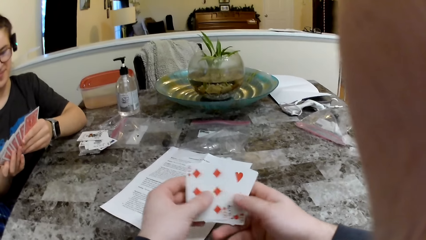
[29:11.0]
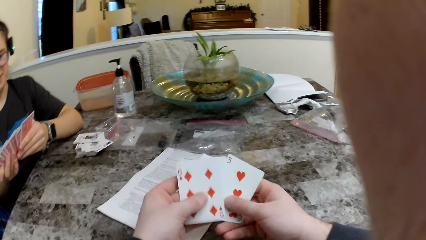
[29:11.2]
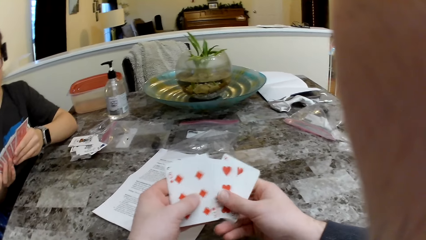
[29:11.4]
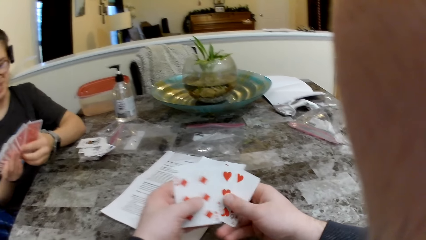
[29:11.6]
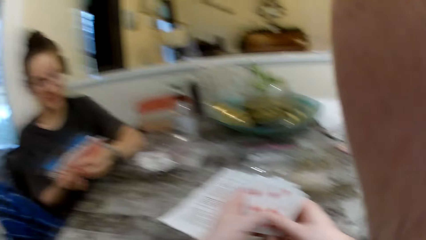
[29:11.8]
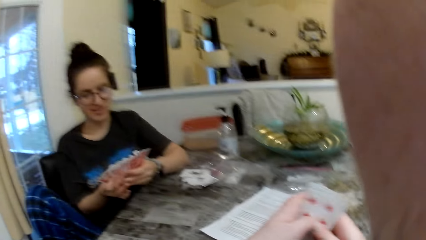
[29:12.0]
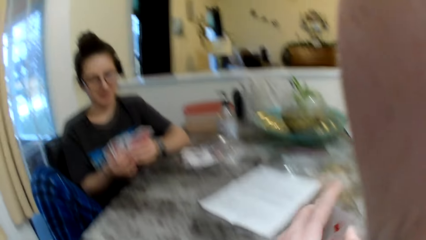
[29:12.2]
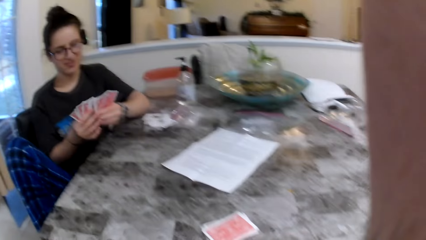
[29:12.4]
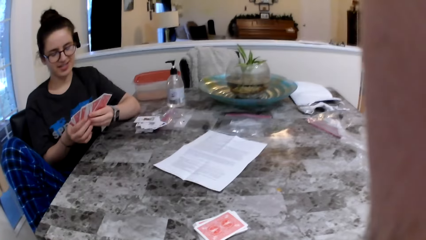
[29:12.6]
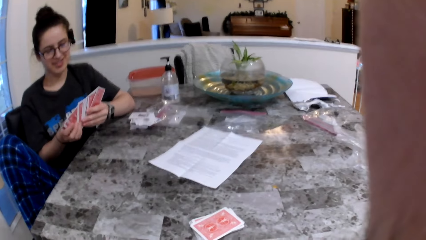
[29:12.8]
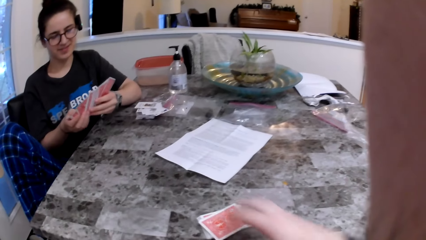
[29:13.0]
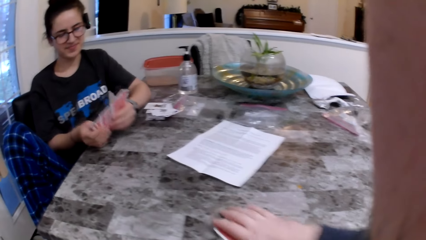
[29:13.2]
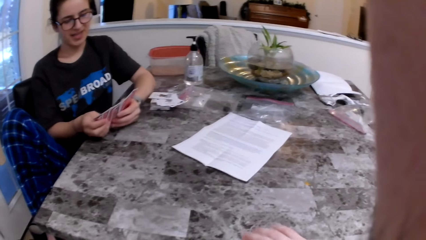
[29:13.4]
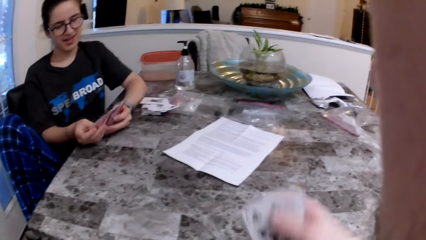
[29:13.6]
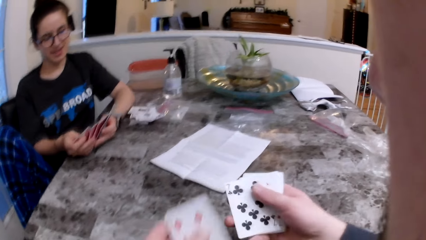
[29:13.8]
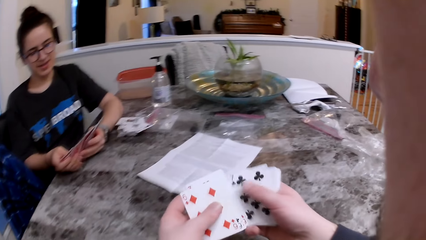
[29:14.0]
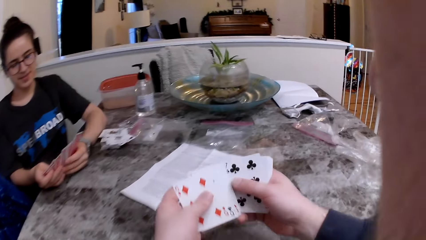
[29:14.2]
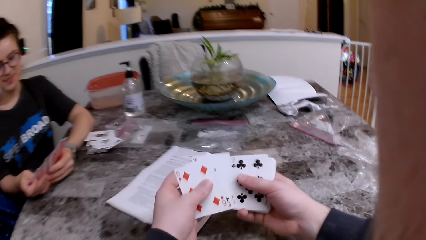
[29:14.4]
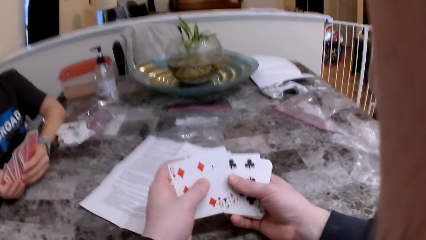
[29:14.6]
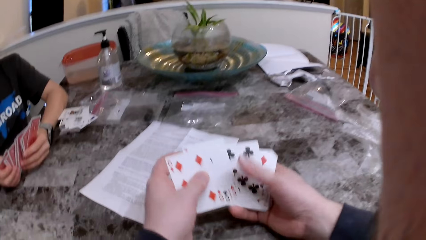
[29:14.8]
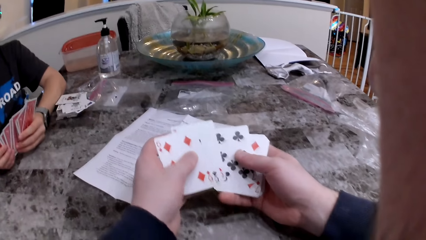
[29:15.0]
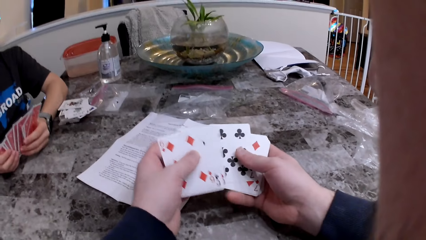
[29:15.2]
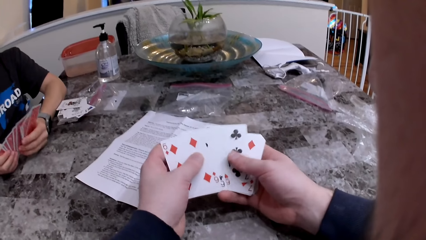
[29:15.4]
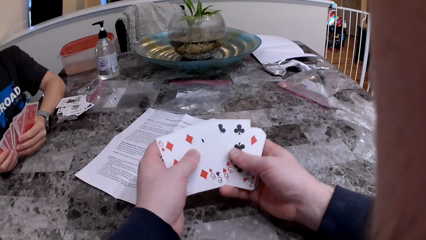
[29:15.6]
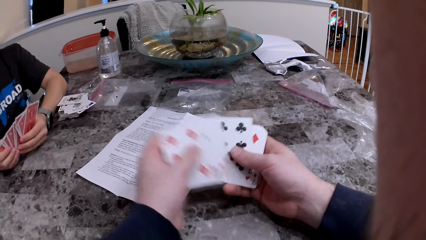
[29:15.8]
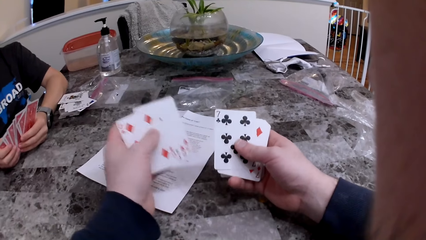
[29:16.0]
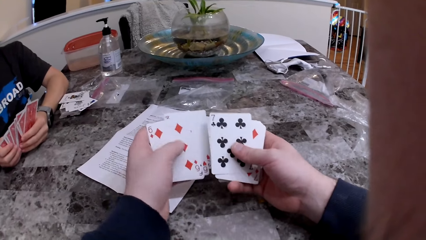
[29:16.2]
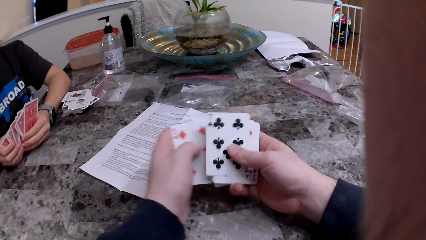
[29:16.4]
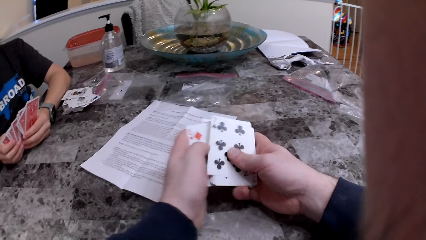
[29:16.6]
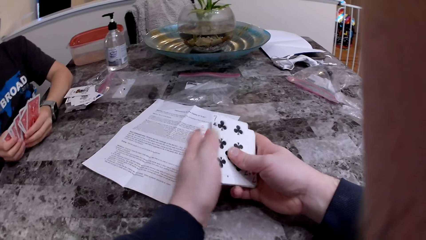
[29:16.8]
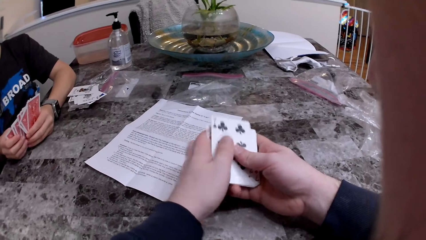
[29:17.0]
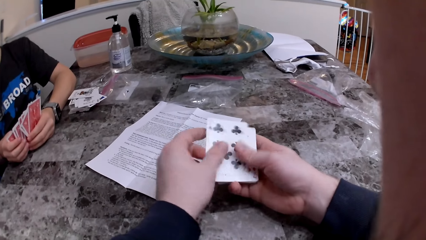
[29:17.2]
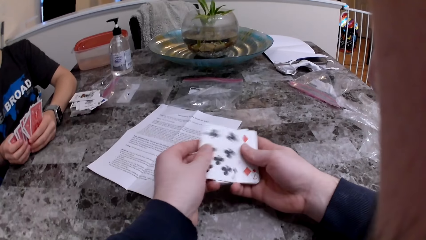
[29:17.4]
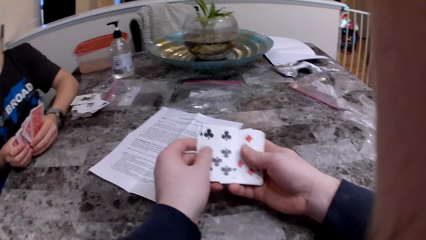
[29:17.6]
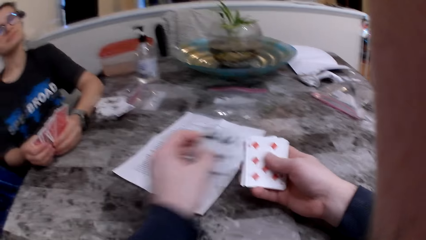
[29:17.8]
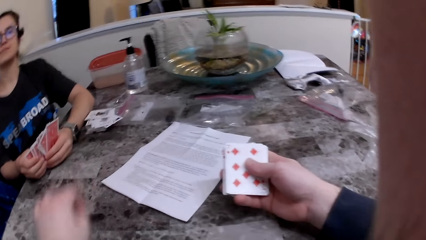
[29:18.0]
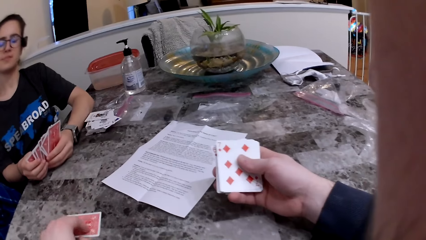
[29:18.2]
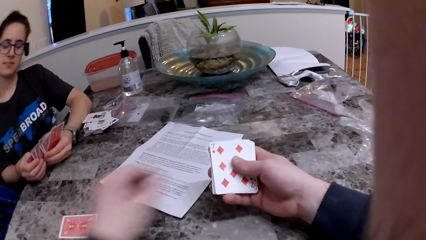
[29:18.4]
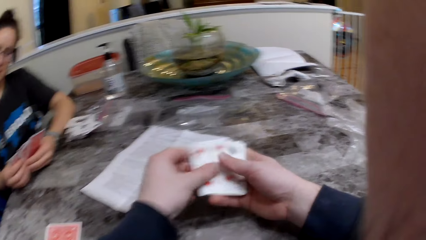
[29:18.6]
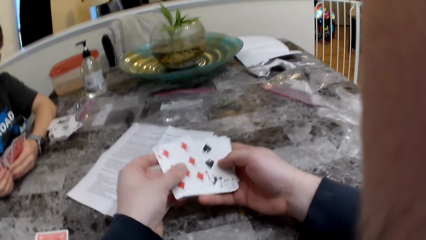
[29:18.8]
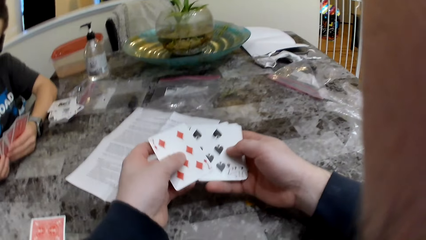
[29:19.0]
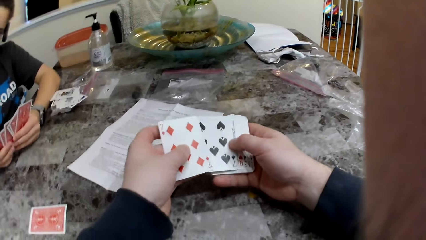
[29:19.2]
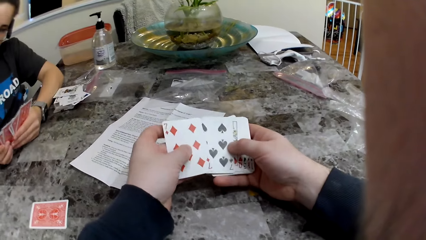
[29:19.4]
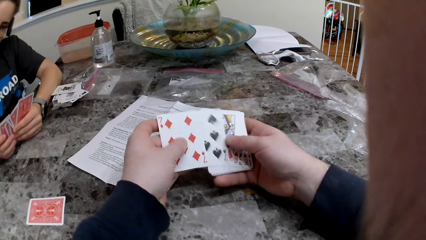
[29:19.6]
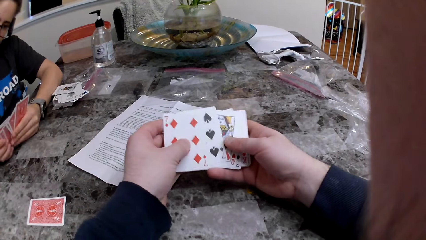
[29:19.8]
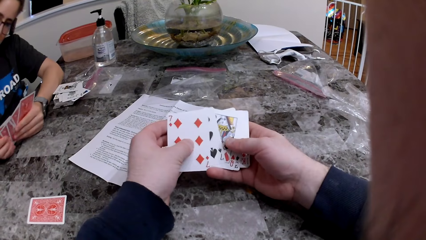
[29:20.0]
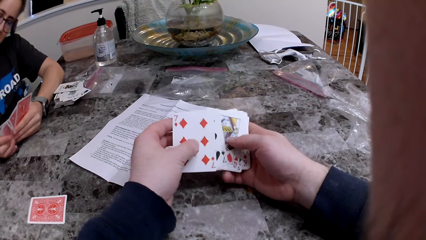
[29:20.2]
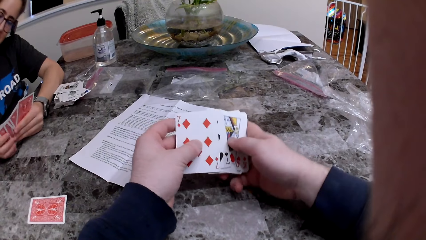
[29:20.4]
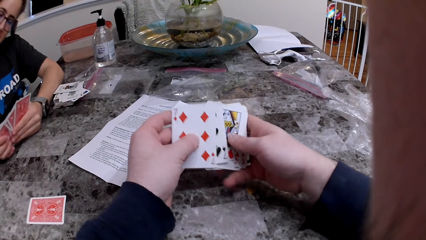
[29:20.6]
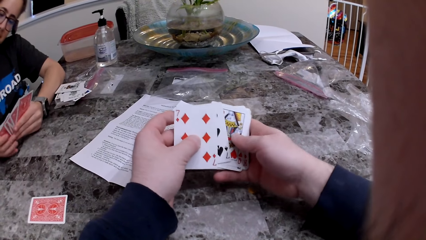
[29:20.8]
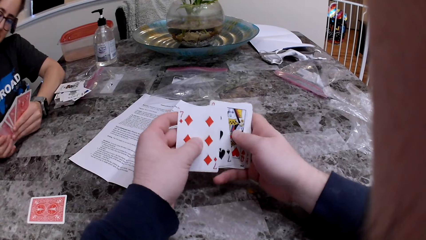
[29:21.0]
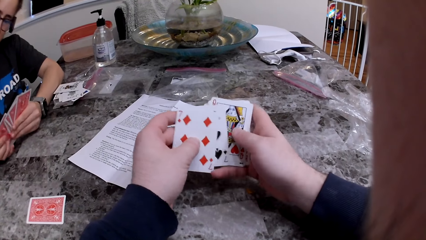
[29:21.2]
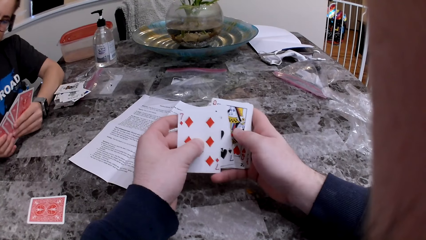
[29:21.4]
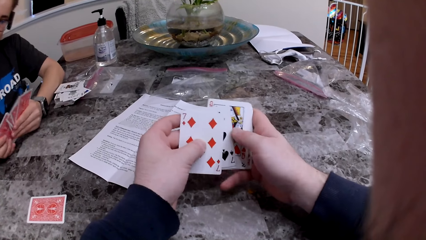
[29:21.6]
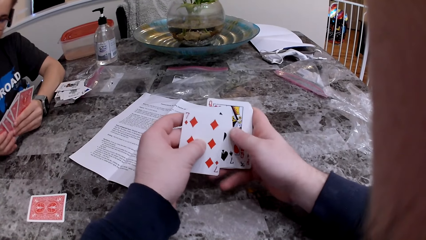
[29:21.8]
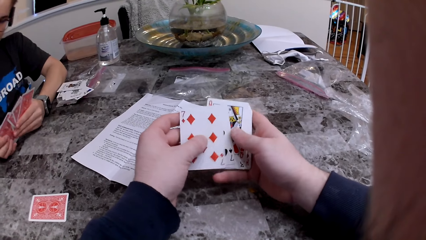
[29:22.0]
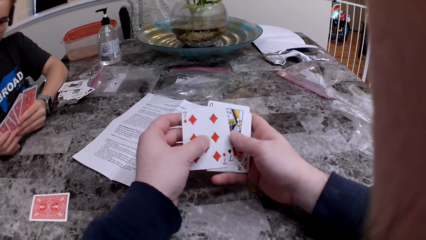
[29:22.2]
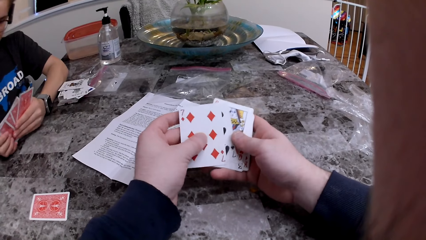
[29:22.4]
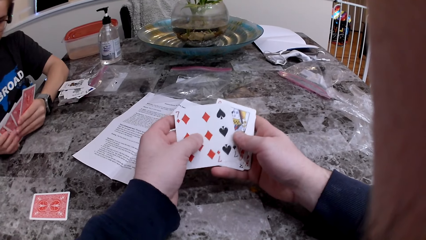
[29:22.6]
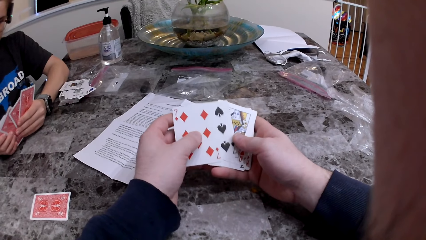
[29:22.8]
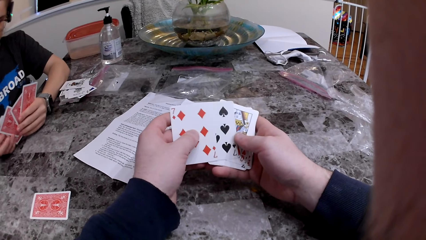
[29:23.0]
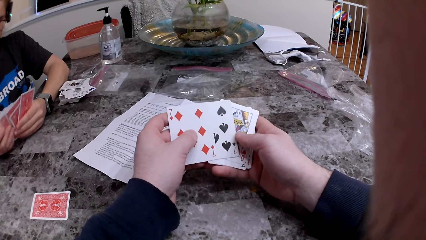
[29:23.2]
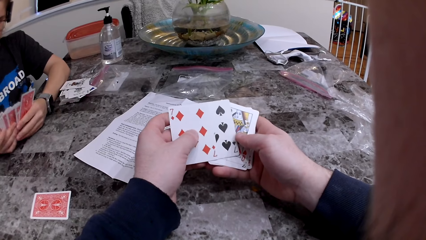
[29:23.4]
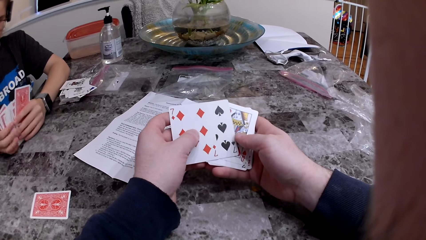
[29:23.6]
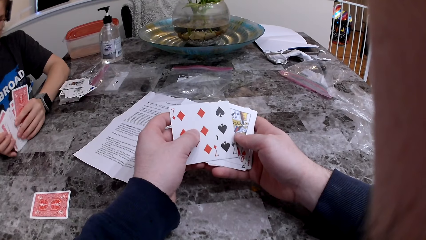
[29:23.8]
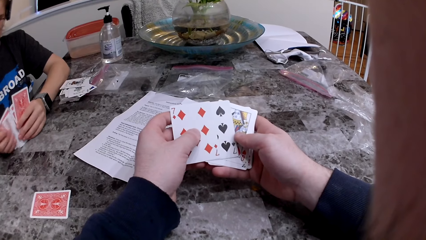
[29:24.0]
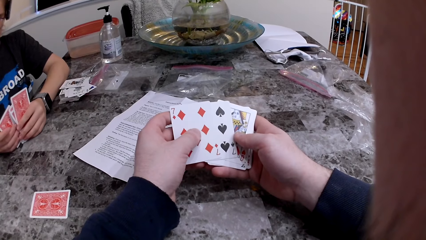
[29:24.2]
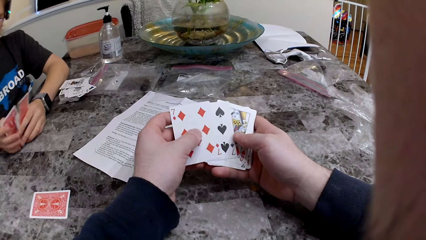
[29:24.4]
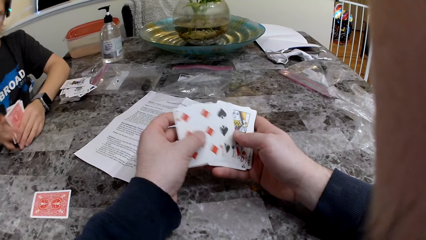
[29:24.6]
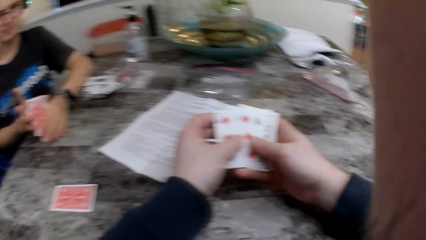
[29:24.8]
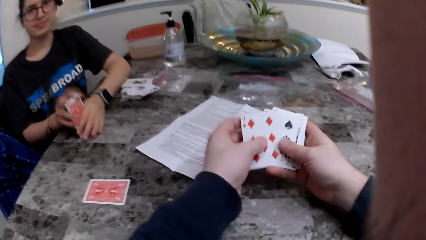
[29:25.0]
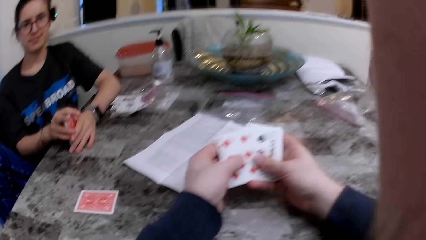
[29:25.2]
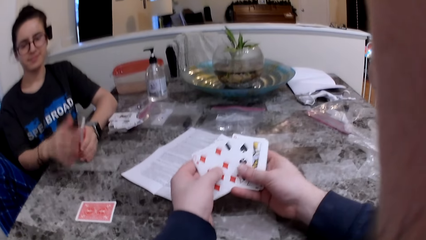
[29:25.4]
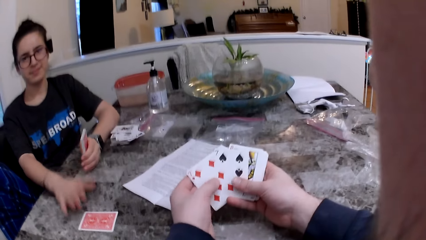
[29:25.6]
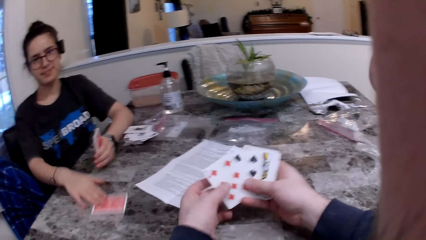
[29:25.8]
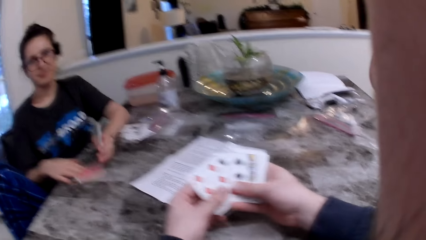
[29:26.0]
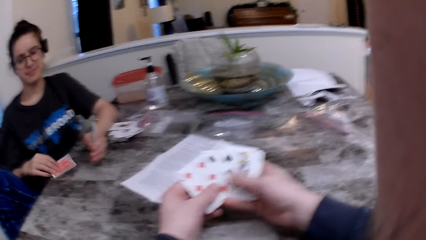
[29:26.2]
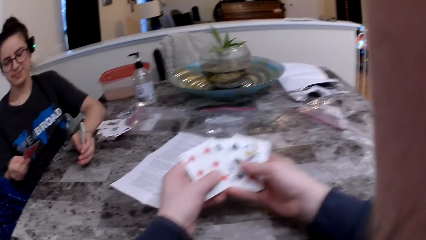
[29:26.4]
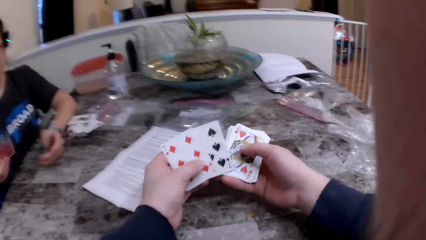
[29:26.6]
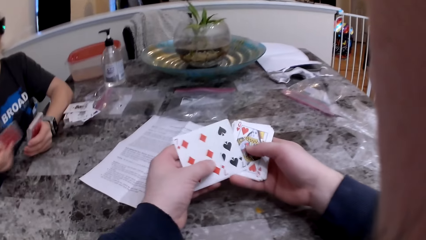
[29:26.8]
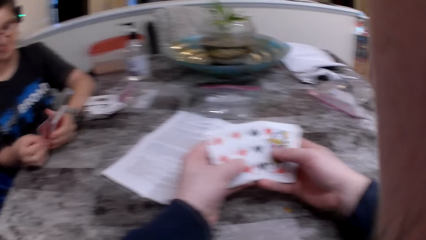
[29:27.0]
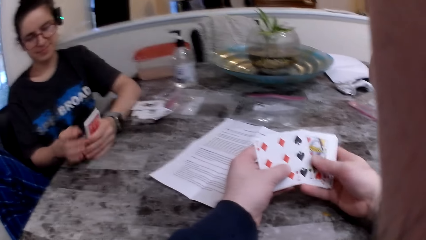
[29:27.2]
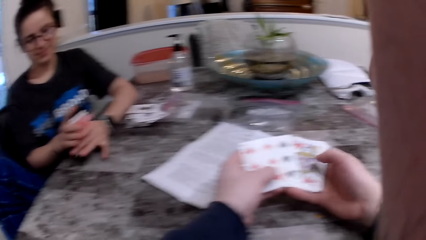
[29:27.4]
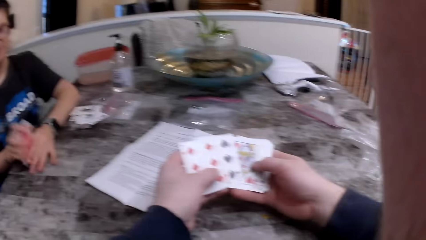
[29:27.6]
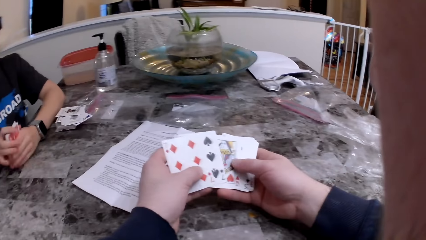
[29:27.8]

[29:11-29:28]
The camera wearer picks up cards on the table with his right hand. He checks the cards. He drops a card in his left hand on the table. The woman arranges the cards and picks up a card on the table with her right hand.
